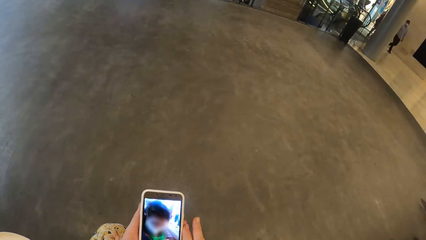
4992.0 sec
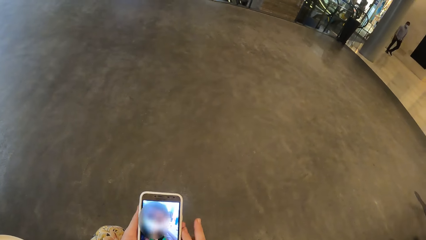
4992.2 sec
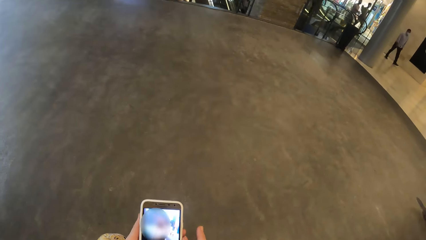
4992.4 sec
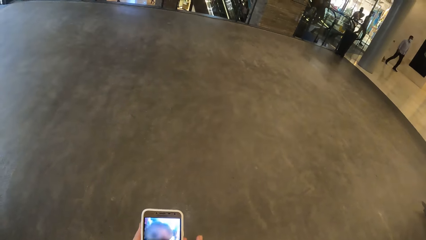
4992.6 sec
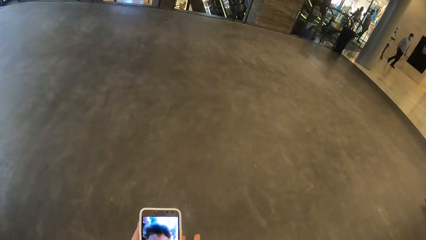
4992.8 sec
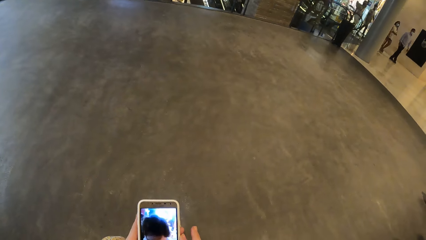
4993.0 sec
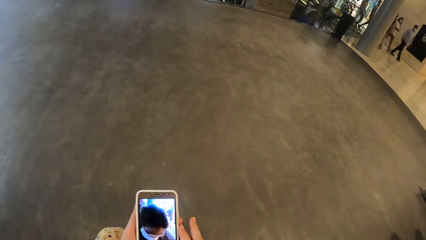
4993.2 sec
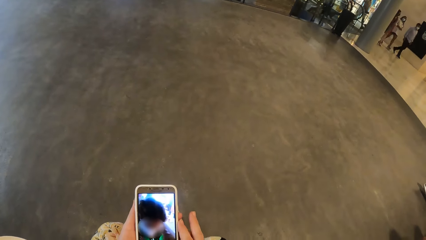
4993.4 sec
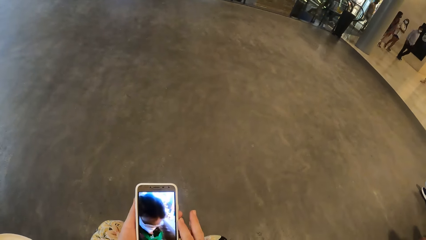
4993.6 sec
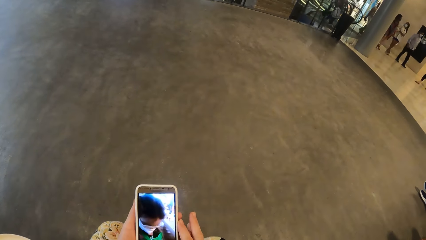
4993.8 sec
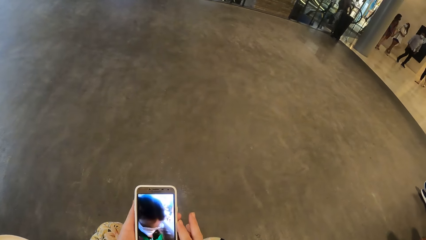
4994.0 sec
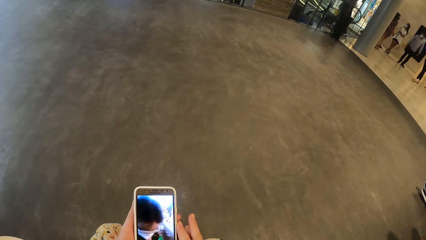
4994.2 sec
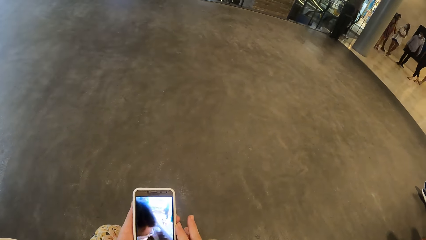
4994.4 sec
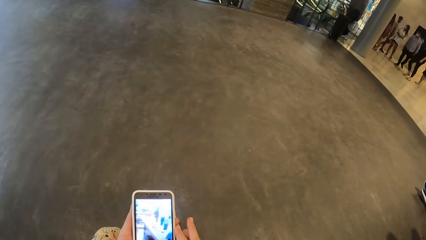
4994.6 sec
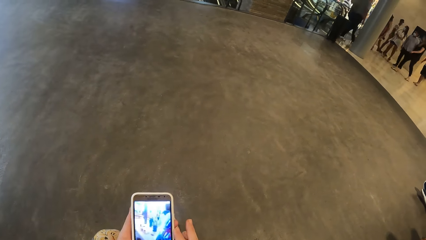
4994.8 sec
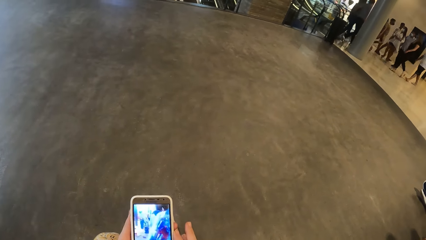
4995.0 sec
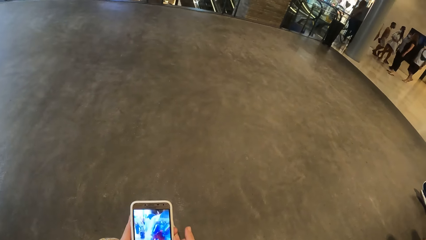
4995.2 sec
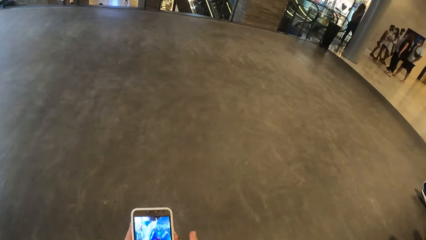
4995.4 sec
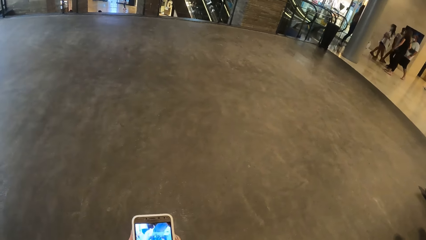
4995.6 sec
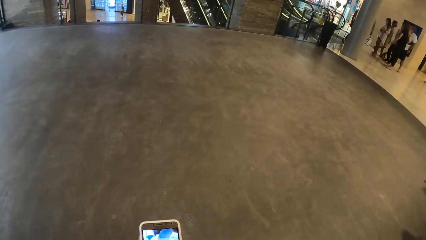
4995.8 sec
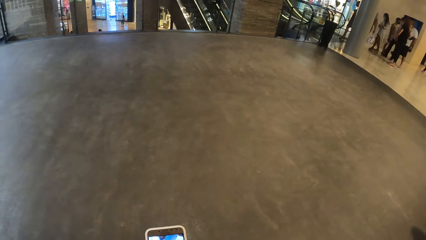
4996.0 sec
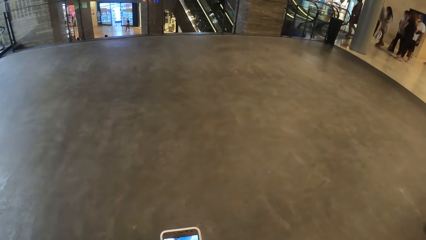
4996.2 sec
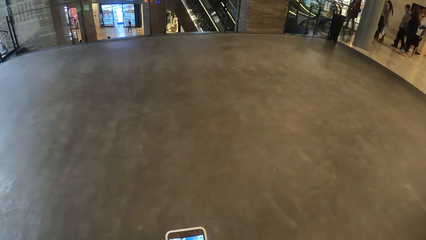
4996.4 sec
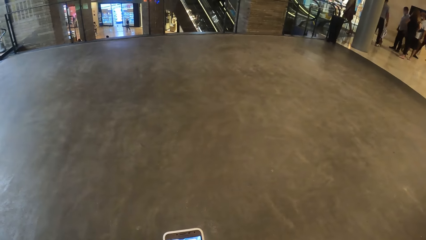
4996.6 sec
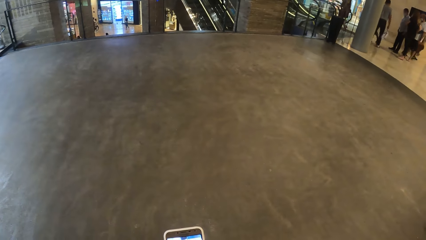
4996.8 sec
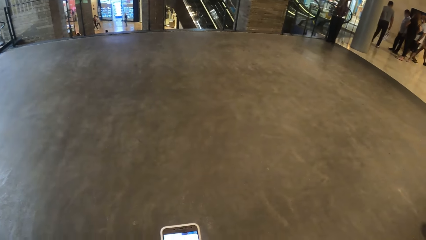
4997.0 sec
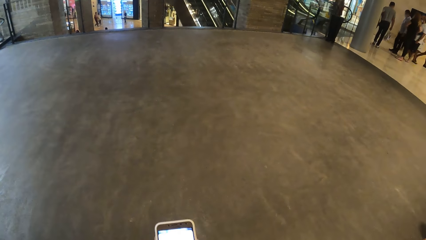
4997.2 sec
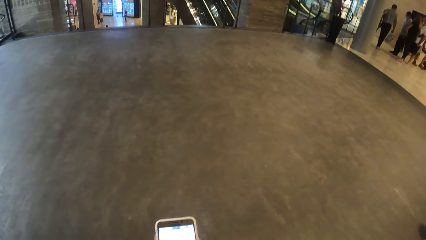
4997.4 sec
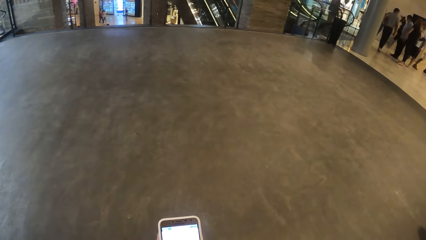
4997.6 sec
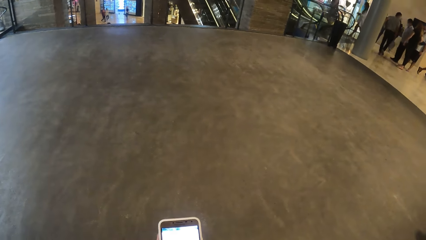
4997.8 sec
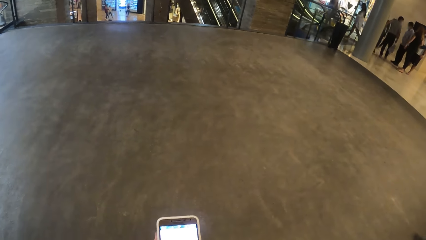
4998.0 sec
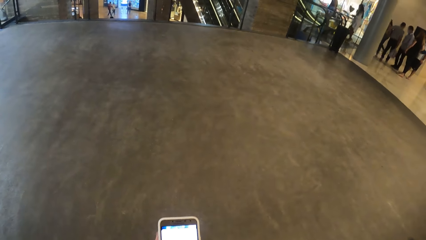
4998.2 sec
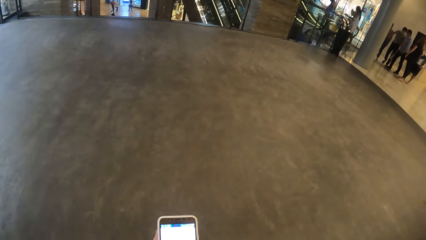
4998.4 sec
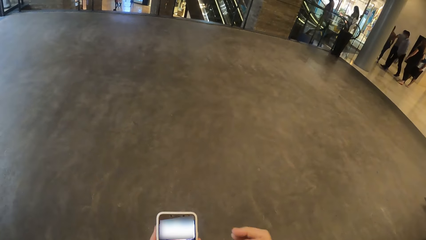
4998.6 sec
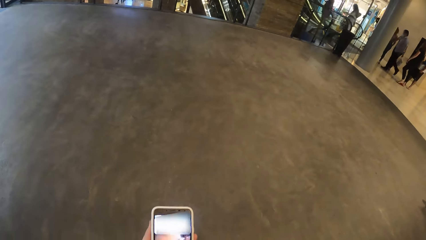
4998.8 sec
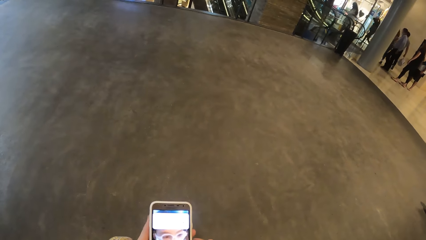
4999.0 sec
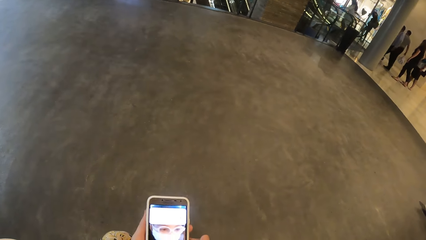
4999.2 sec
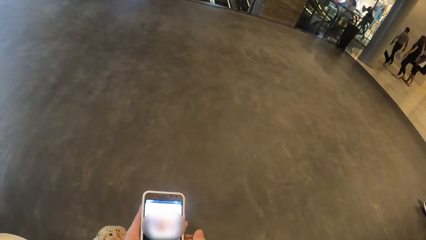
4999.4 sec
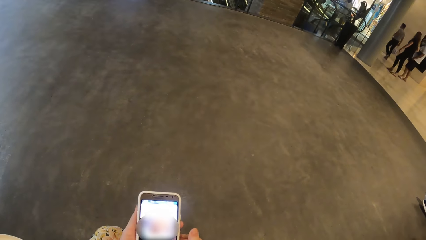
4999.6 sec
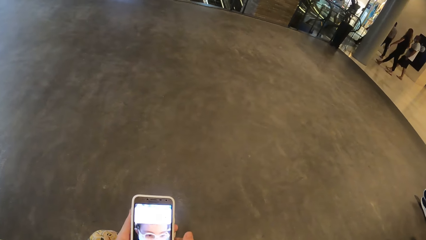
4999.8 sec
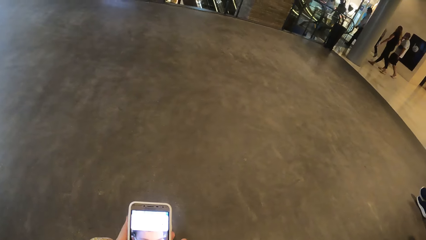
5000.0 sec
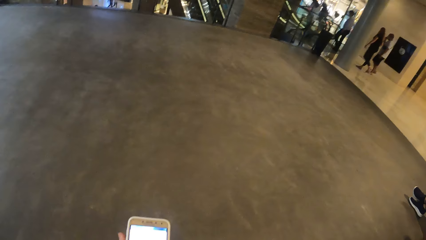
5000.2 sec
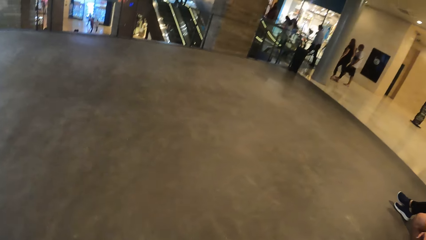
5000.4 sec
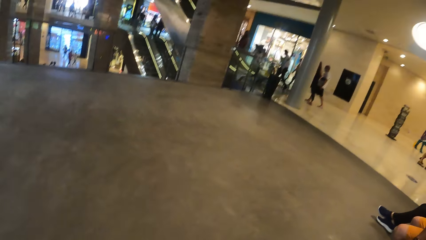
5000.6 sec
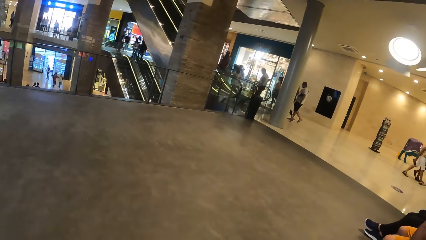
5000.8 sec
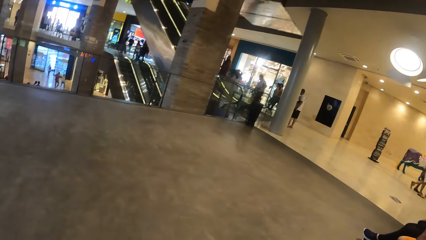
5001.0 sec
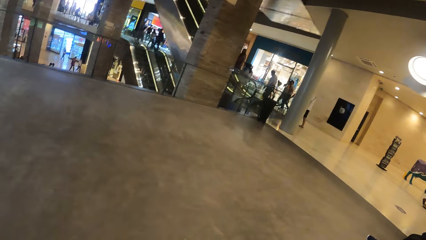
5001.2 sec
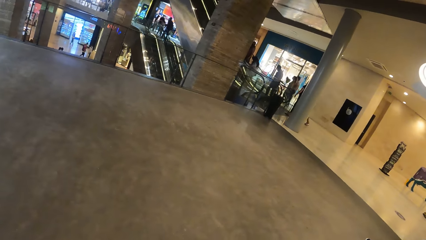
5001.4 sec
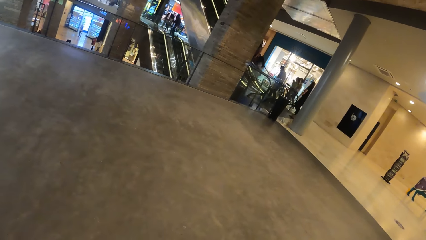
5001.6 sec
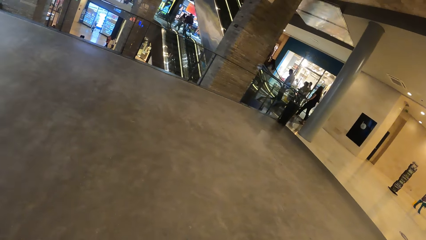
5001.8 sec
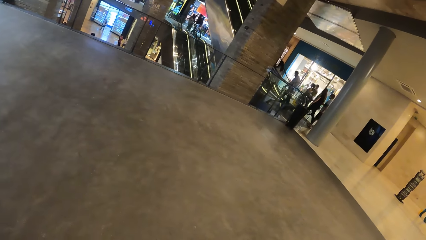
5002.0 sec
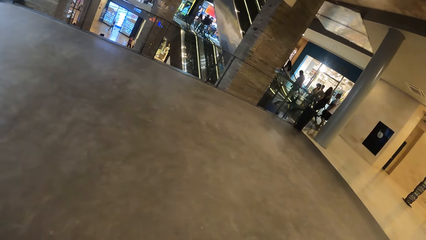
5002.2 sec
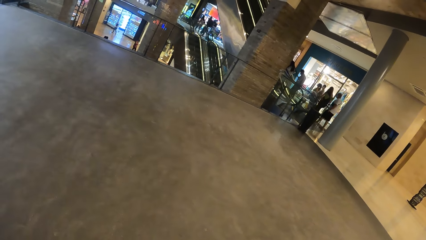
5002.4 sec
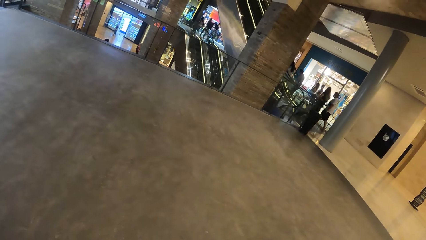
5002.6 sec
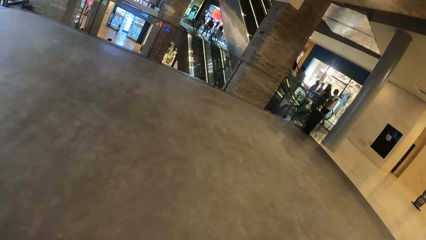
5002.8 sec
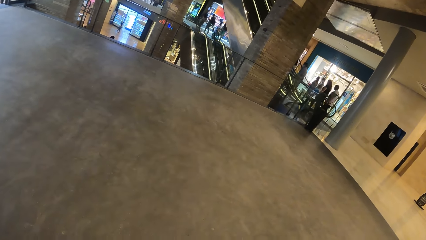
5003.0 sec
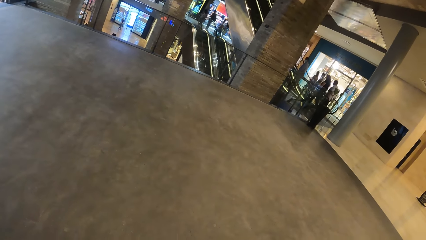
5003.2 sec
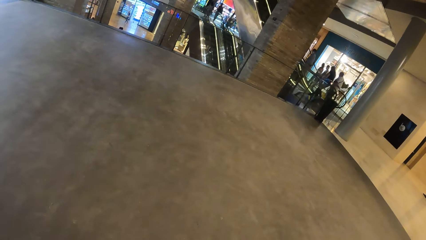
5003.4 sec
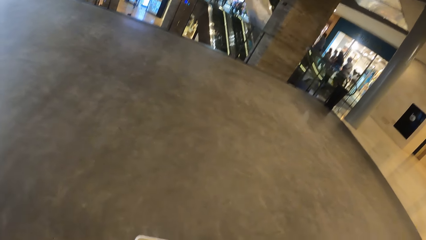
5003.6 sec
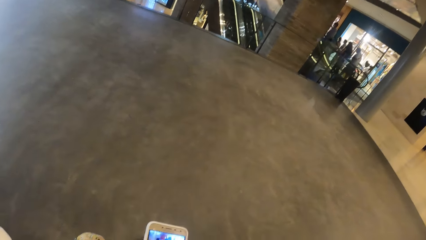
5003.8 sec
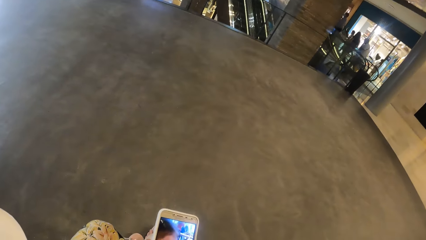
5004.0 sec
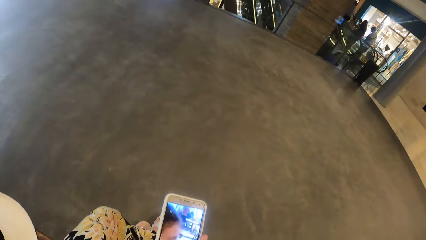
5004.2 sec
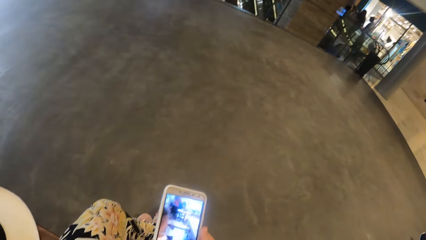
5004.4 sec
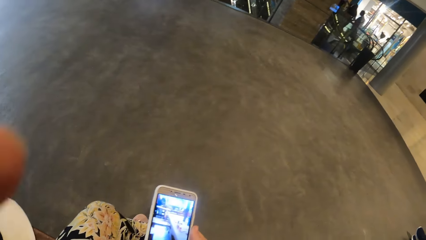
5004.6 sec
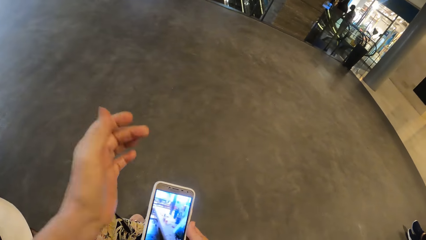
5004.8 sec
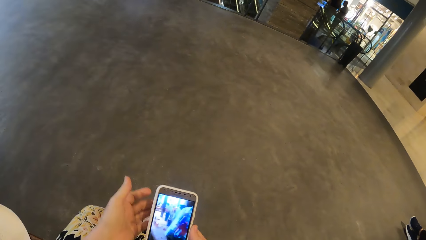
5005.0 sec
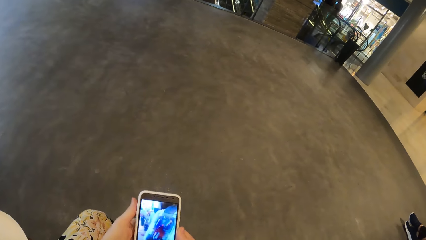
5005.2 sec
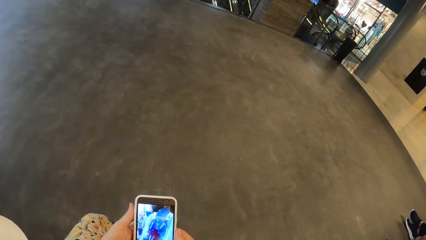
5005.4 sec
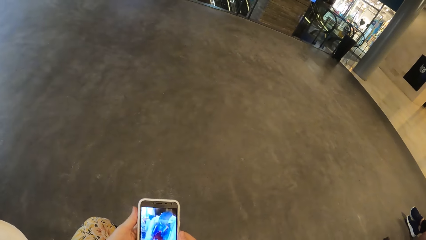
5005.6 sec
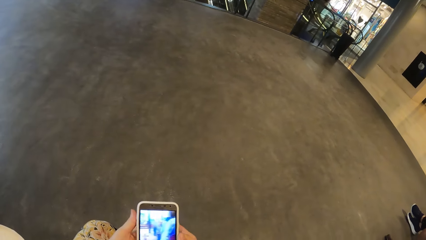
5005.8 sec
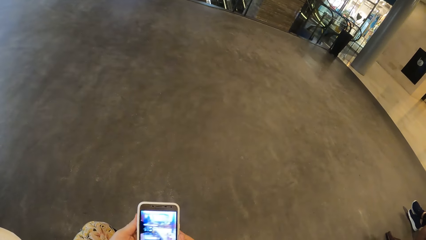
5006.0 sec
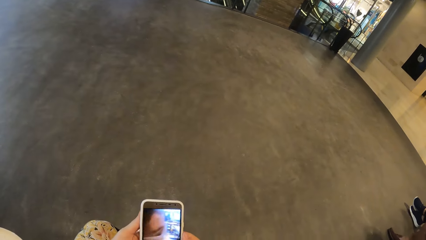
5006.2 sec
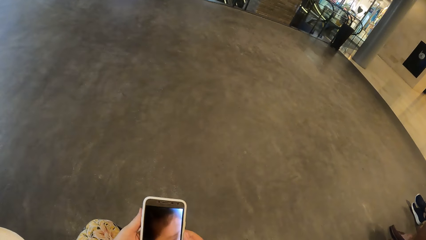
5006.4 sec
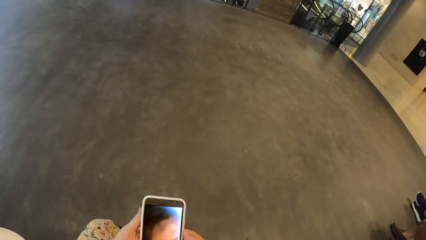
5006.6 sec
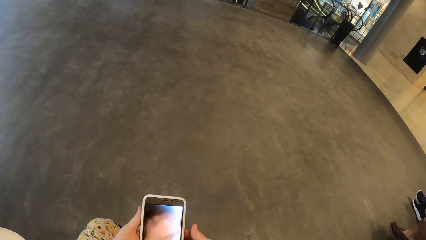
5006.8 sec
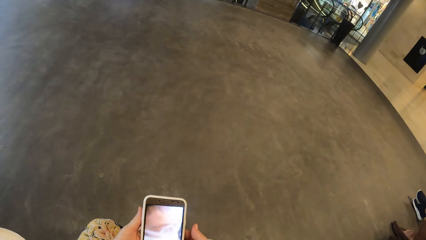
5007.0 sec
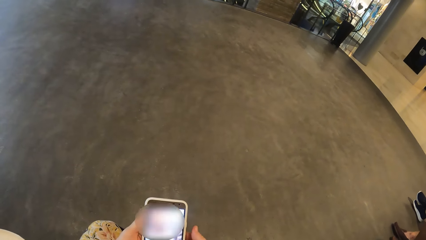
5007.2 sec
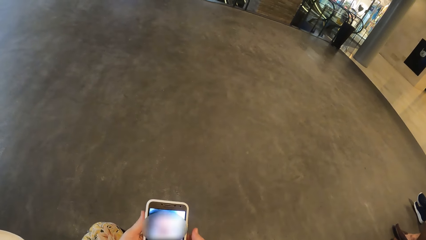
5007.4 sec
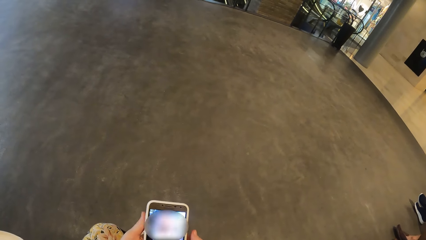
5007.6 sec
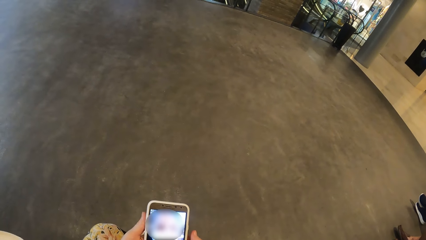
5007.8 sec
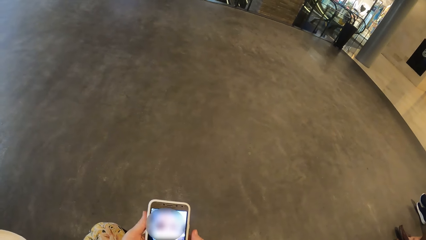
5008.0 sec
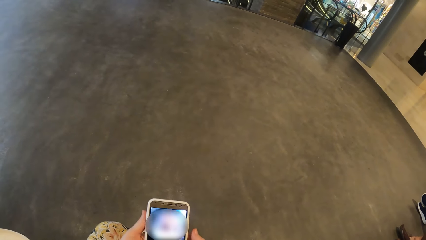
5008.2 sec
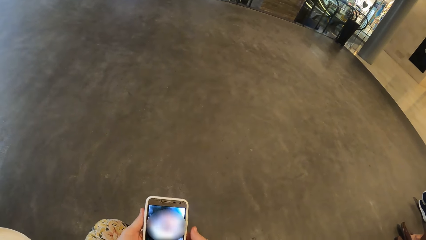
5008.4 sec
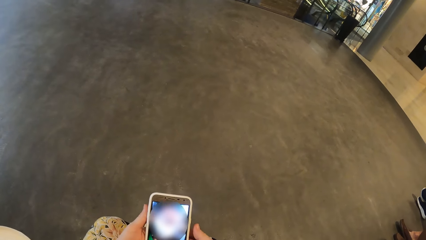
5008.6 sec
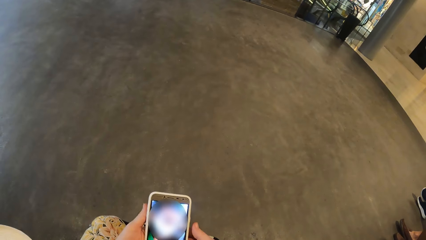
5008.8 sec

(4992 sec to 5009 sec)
The camera wearer looks around. She uses the phone and holds the phone in her right hand with her left hand.
